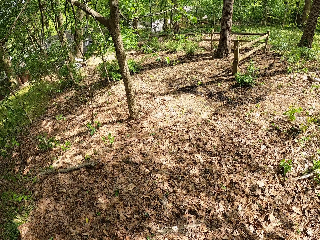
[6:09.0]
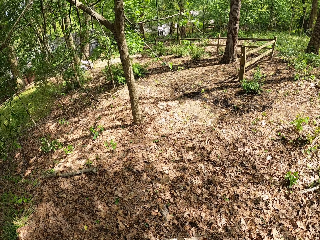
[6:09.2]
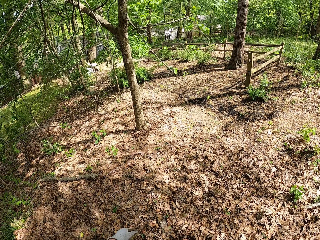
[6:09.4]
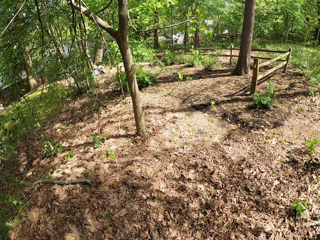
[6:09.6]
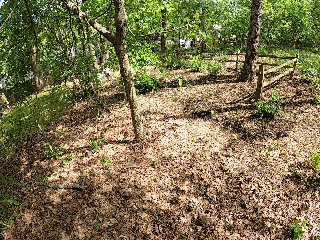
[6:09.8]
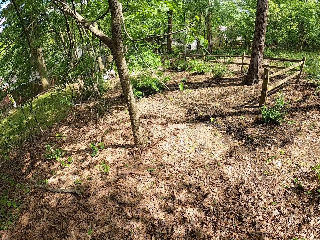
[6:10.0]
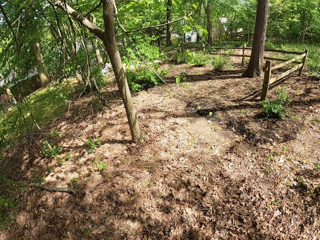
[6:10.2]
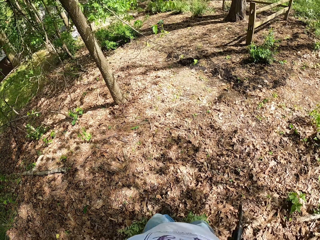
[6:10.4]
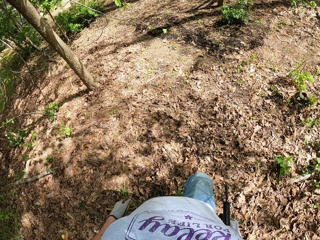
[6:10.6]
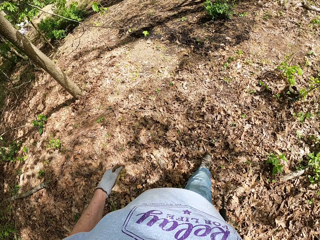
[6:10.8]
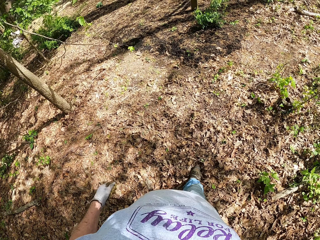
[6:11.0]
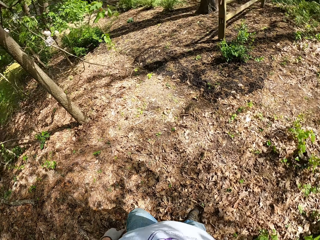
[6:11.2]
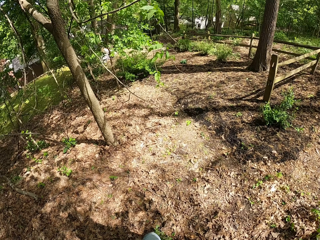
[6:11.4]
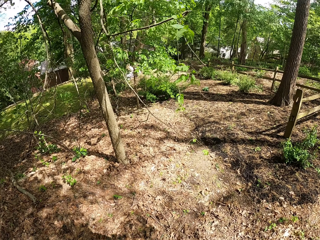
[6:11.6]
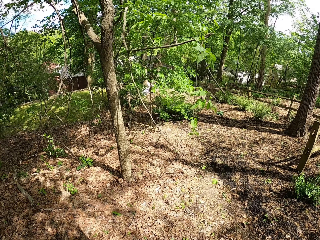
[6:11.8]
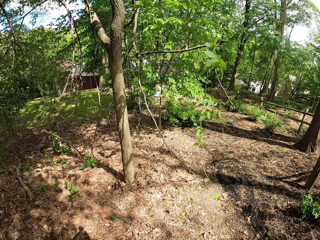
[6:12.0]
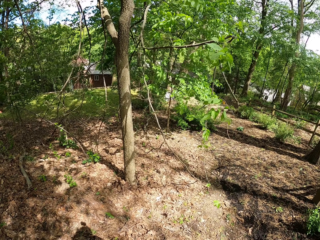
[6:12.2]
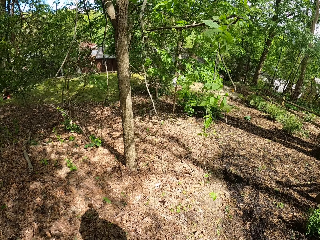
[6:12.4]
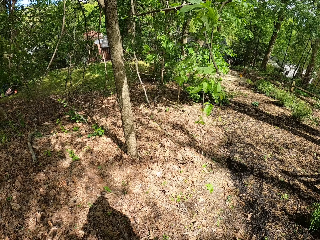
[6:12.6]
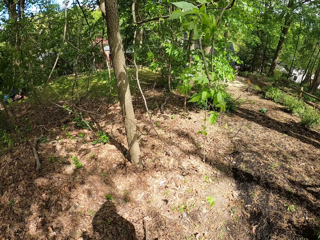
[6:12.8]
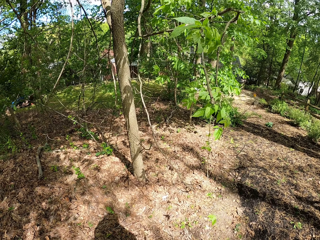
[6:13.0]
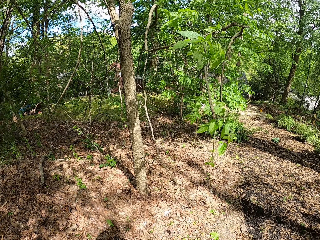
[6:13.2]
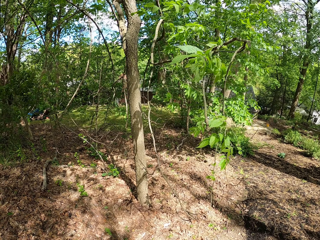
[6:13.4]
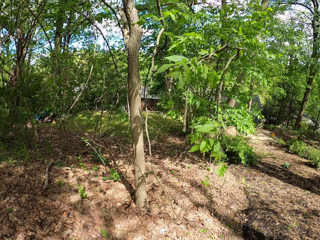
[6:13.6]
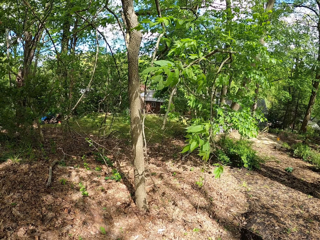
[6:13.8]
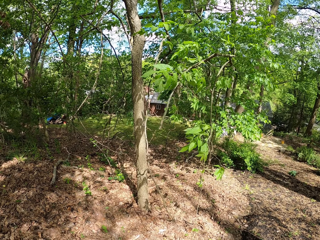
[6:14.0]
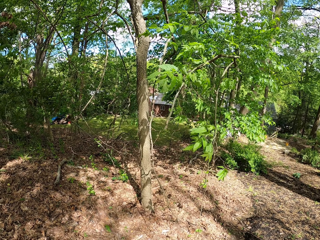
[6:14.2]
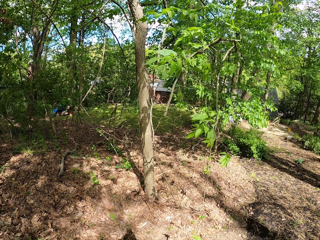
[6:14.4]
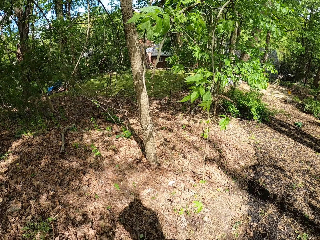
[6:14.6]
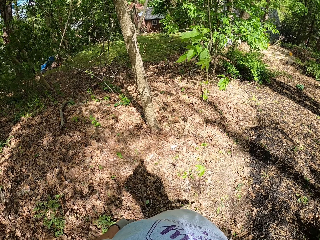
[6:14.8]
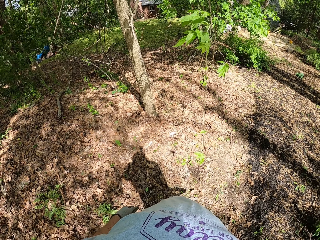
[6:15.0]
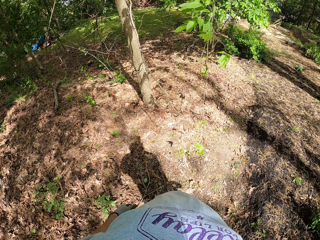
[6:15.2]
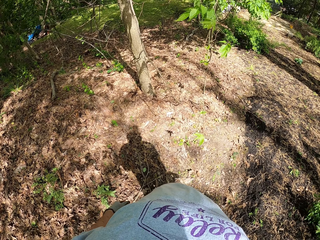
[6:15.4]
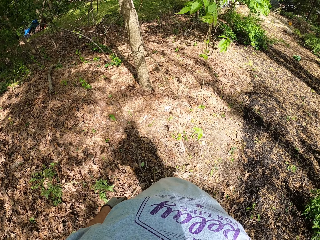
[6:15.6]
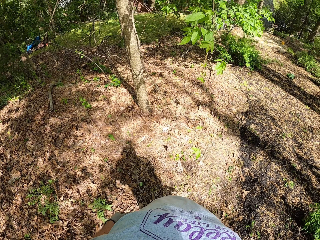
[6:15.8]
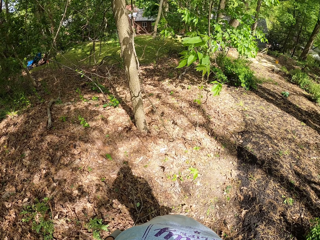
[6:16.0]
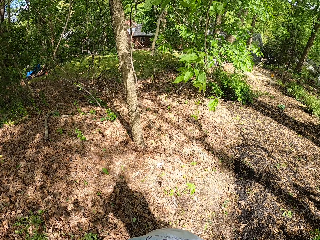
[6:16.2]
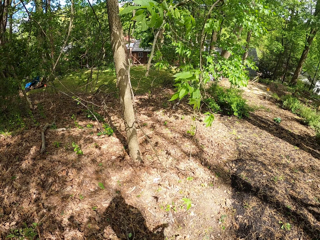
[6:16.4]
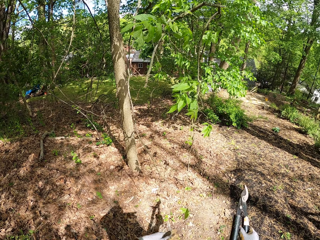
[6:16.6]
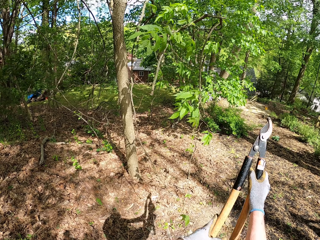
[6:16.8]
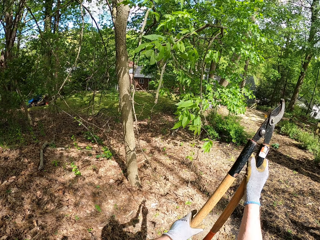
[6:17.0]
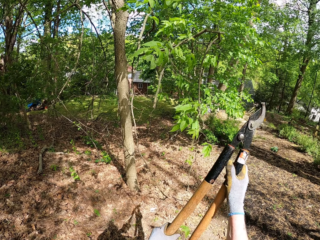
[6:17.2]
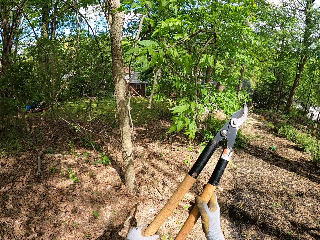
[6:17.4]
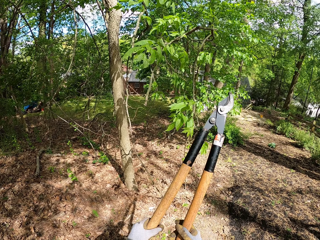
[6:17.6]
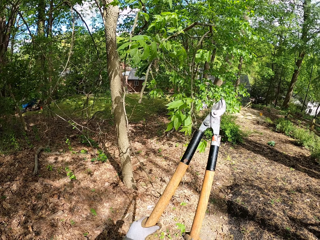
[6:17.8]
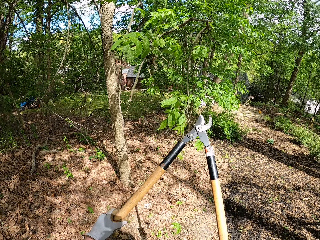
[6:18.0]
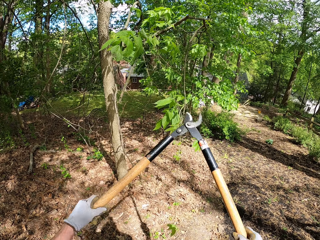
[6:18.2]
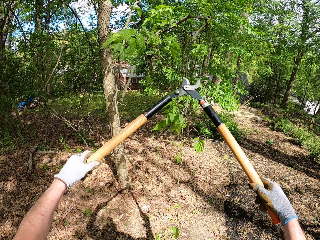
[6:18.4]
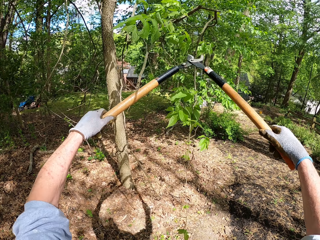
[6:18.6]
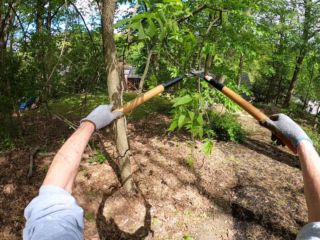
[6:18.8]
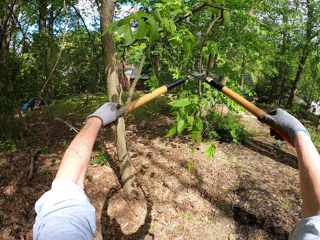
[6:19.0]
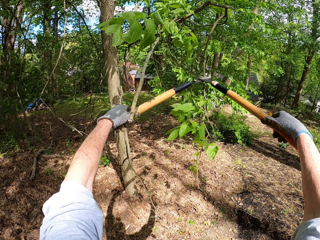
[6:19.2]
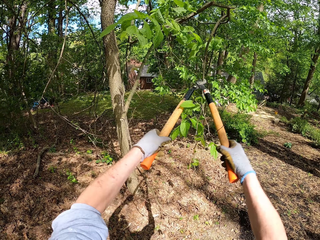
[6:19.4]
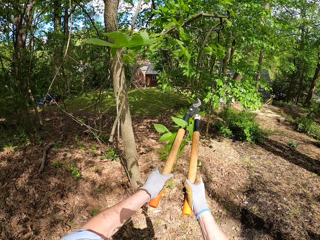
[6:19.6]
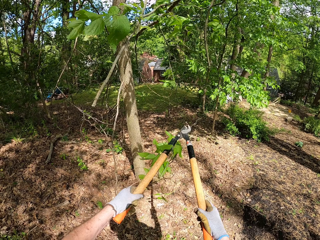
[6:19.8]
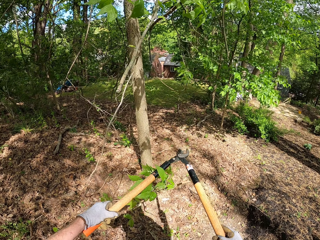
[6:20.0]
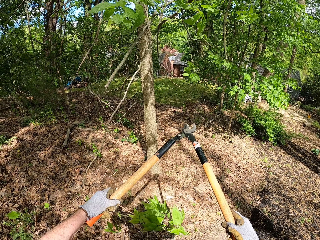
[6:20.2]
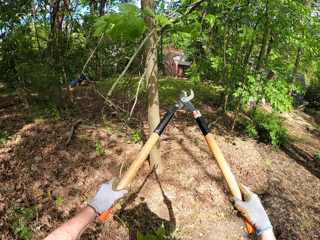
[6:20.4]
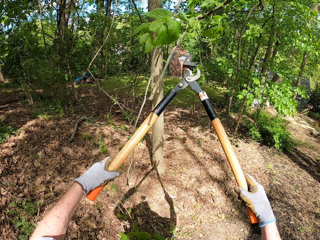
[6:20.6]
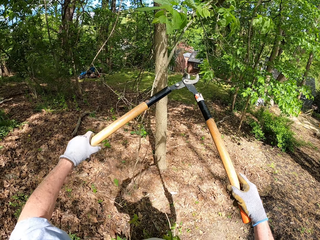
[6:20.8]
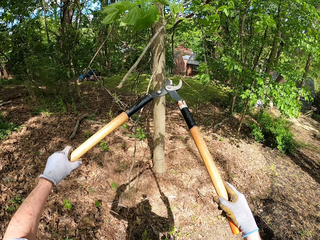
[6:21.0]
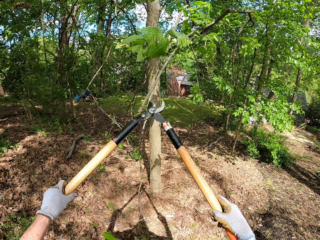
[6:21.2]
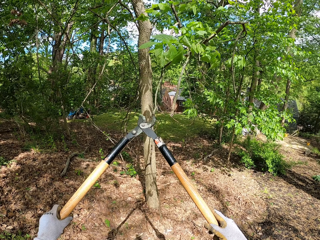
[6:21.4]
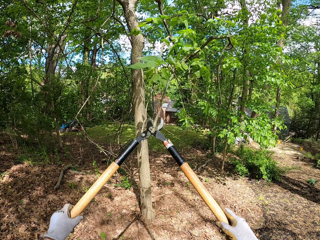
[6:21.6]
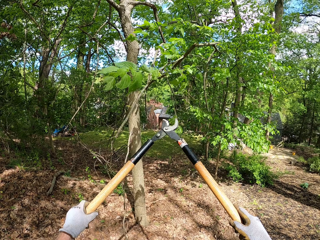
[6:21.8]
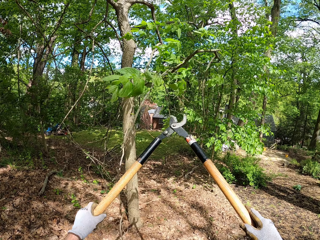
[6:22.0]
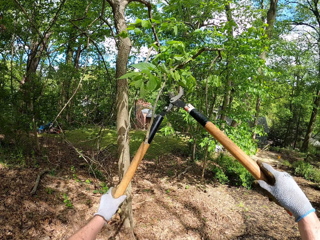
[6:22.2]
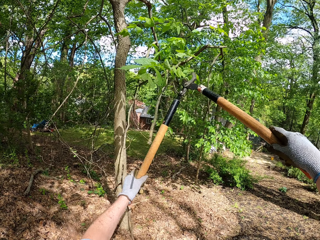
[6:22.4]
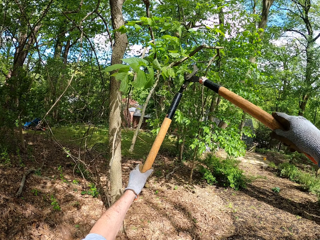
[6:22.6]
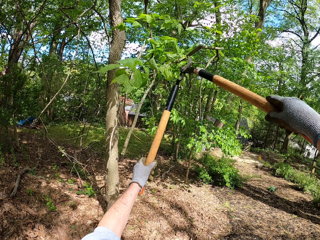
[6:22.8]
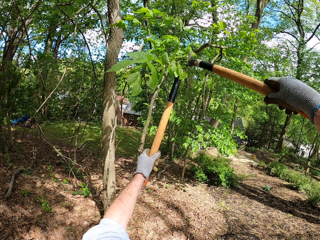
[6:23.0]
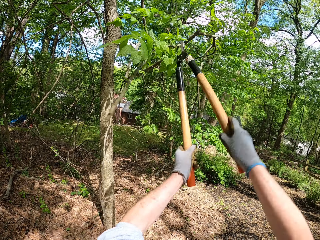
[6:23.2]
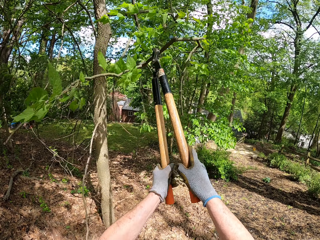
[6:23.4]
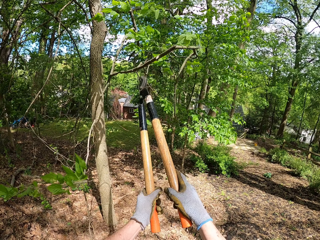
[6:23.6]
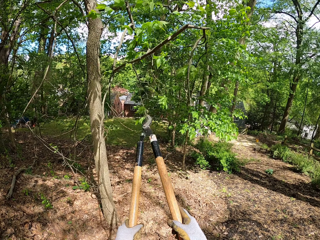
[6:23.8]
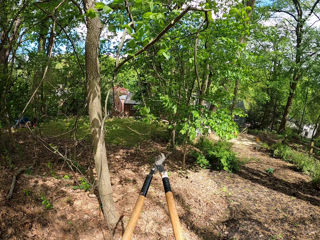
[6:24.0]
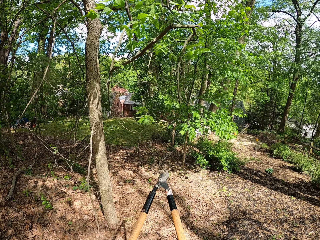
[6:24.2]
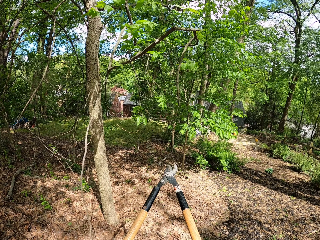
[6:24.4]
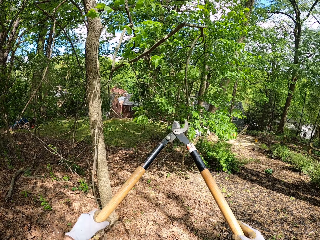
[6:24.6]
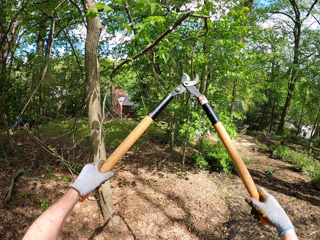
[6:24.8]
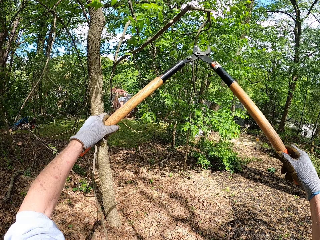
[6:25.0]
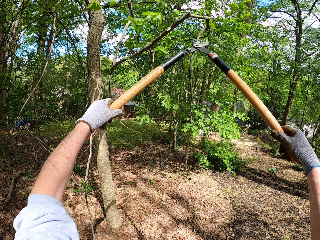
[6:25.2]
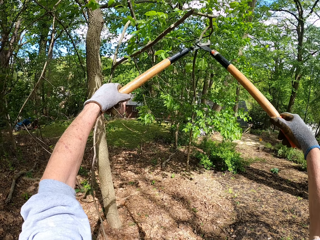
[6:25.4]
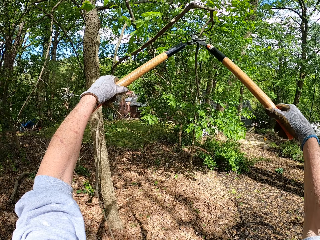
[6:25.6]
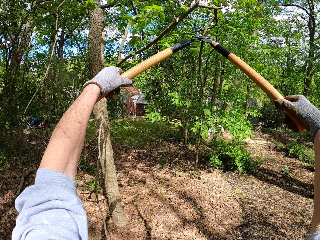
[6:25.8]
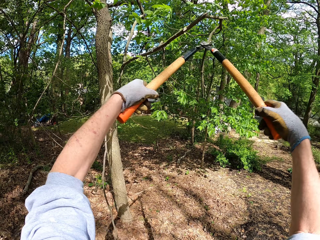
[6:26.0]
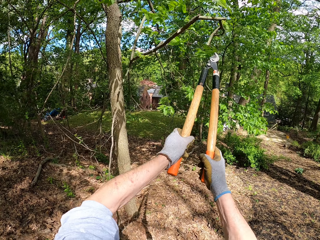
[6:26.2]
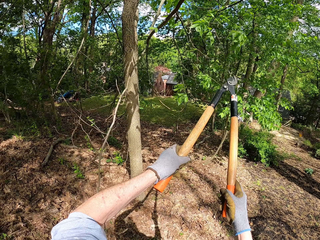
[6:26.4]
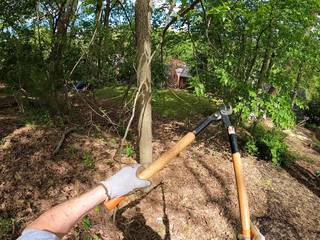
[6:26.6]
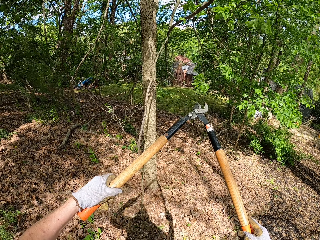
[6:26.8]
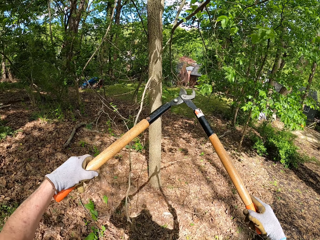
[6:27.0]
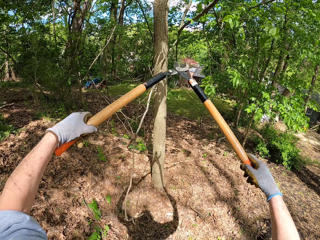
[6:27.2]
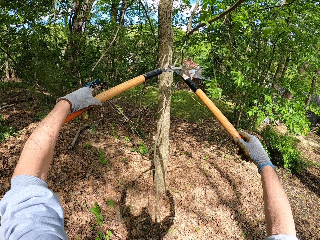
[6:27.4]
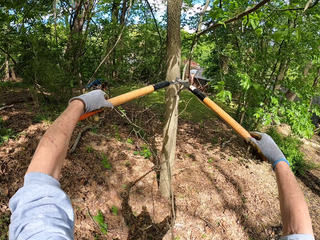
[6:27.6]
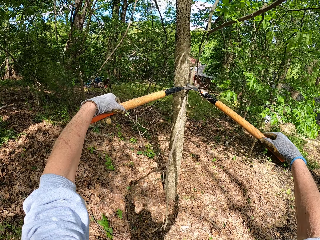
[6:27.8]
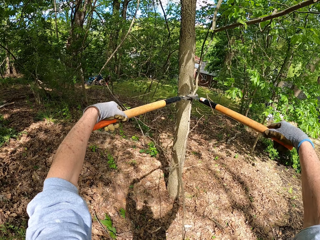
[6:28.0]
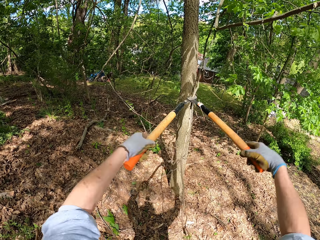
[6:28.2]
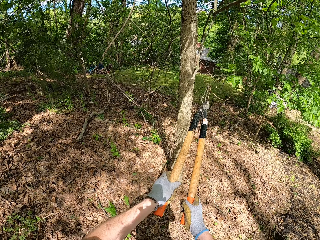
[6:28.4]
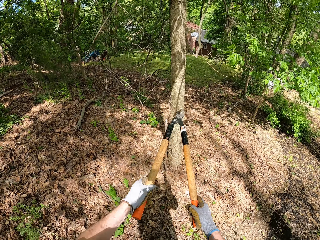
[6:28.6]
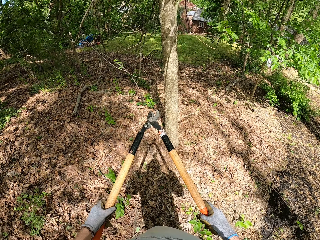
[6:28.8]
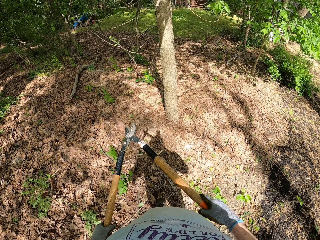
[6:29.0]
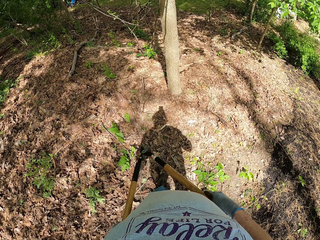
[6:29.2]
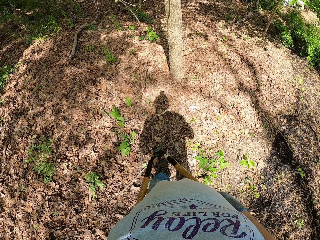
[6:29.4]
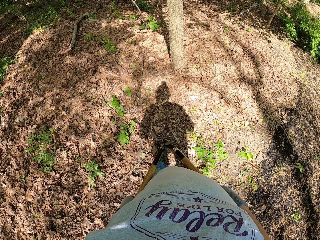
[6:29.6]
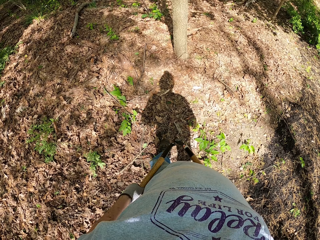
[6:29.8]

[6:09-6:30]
The camera wearer looks at the branches of a tree in front of him. They stare at the plants. They cut the dried branches with the lopper. They take the lopper away from the tree.
